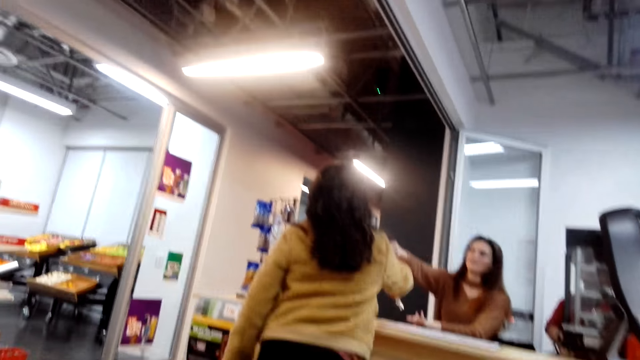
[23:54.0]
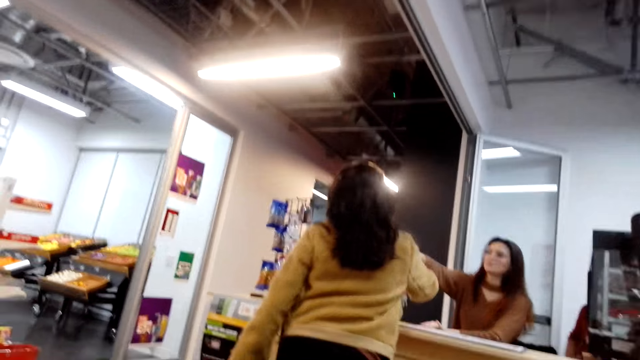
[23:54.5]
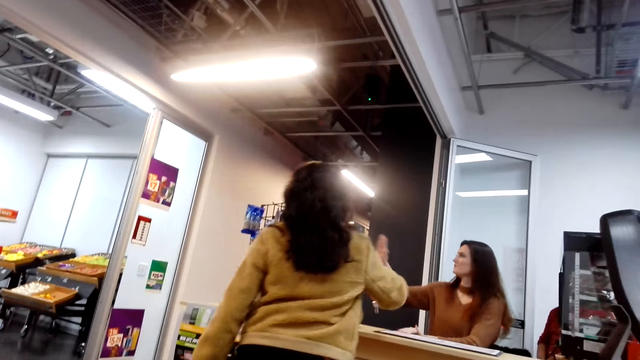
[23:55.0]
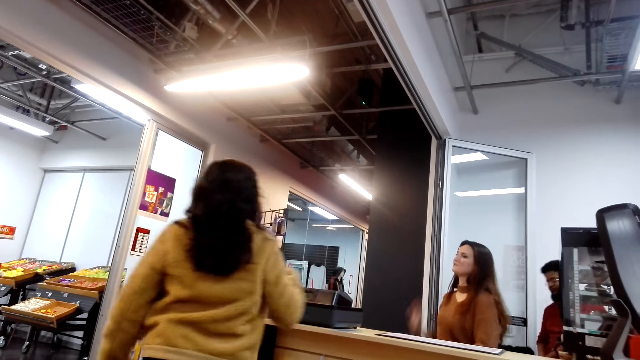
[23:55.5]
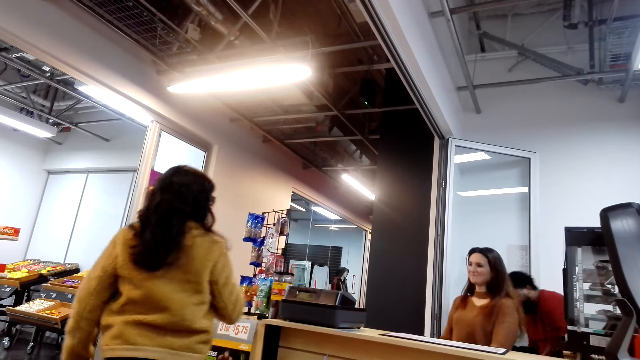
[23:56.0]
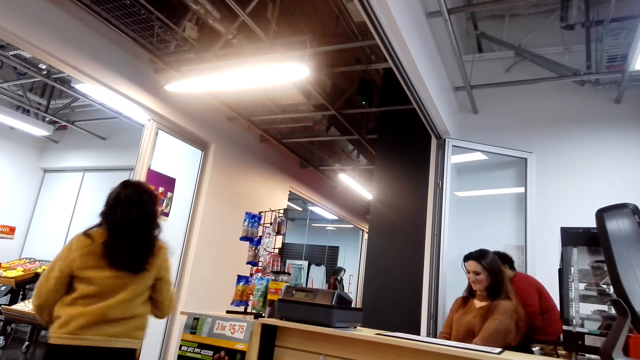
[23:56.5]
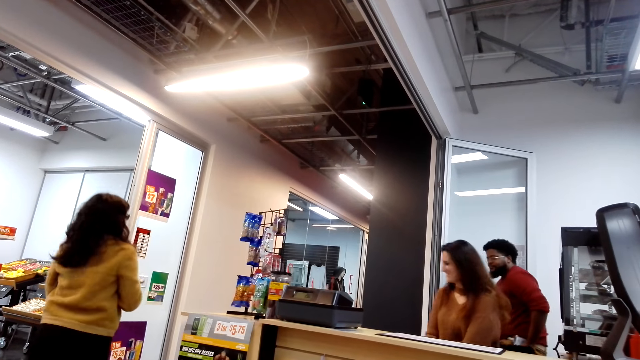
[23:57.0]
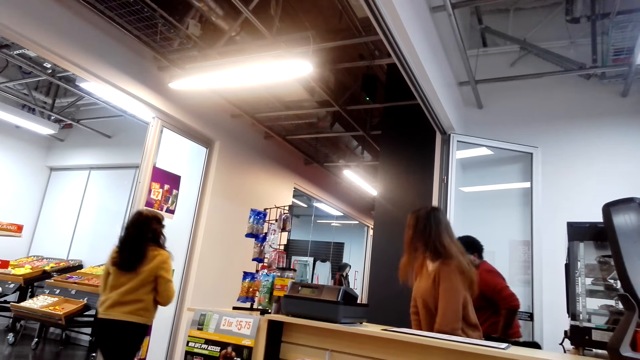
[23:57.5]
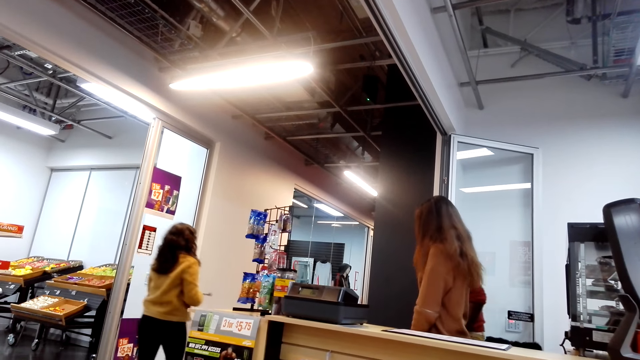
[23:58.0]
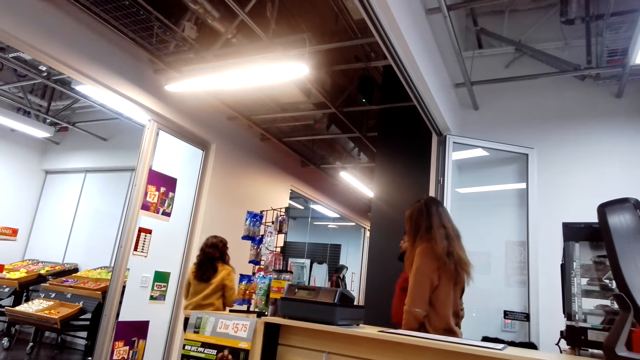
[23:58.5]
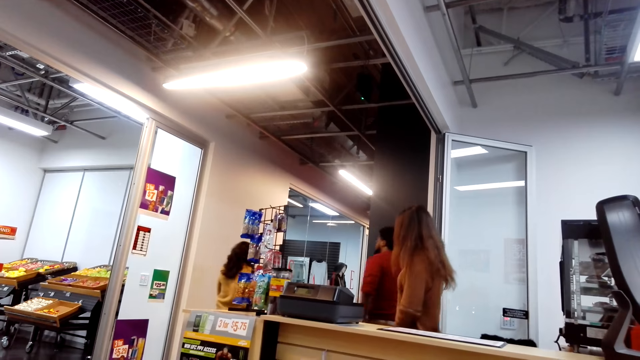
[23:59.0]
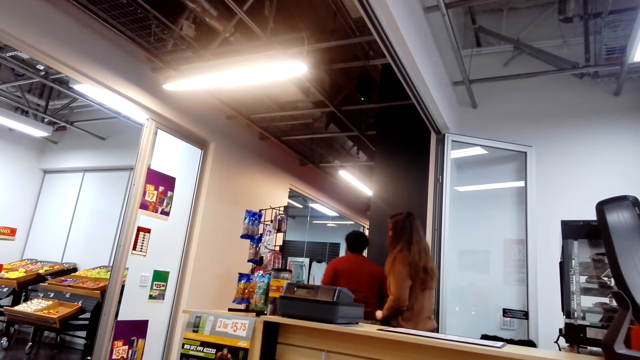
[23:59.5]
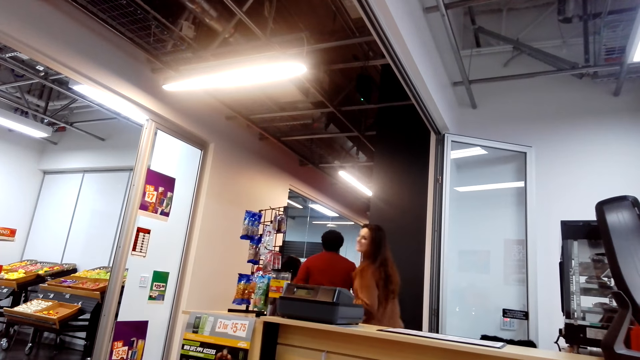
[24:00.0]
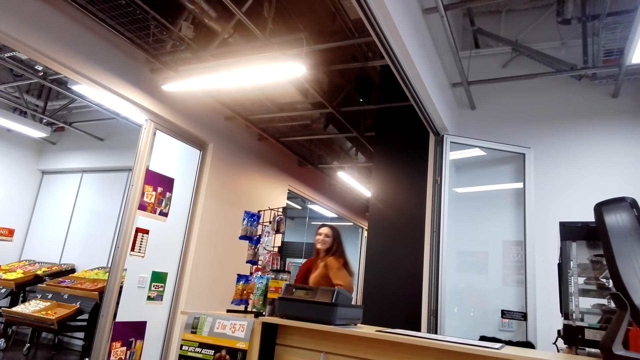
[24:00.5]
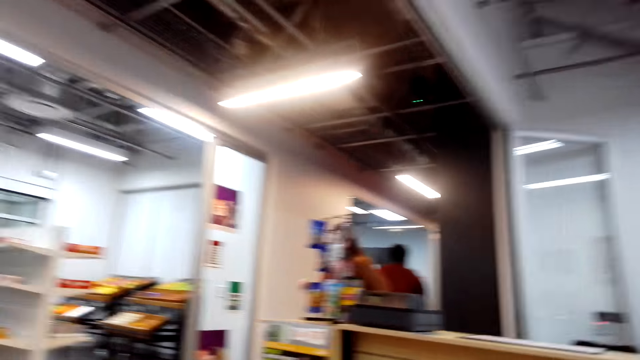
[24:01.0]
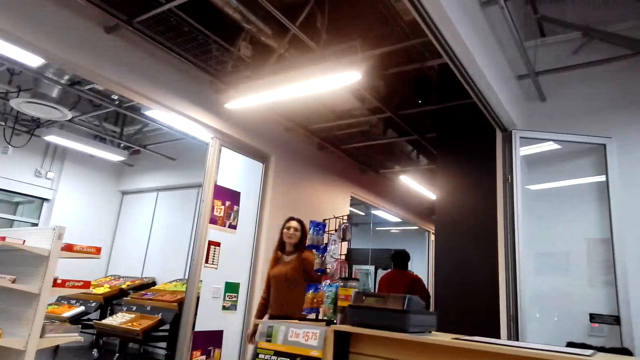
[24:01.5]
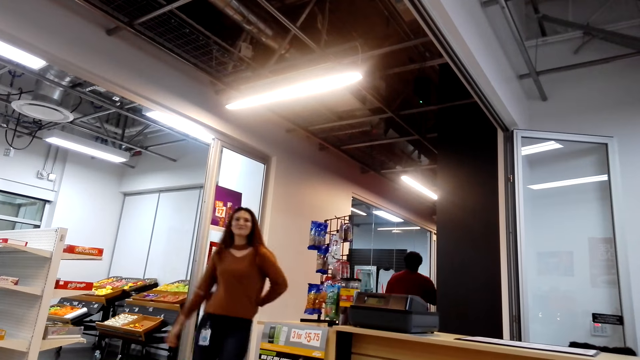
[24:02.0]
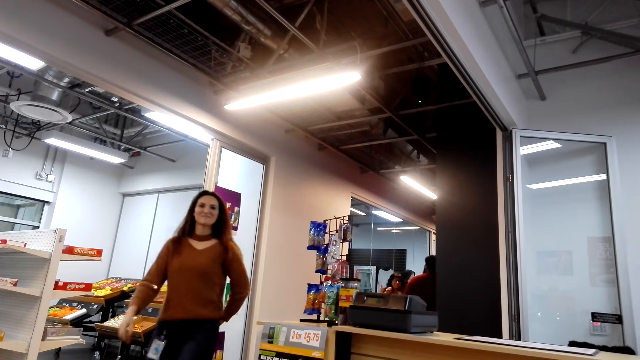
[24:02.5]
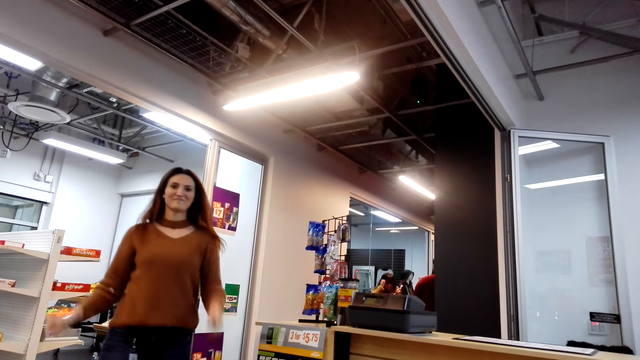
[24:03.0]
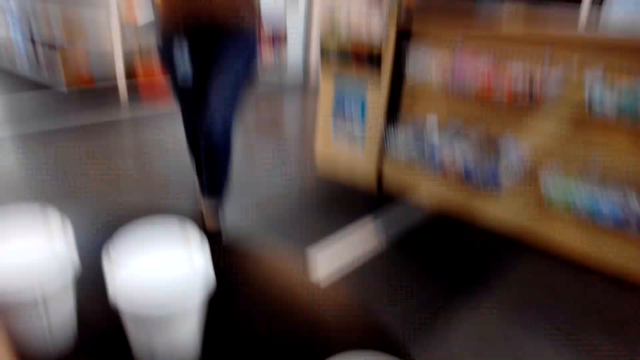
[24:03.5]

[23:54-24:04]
A cashier gives a lady the keys. The lady walks in the building. The cashier stands. A man stands. The cashier walks in the building. The man walks in the building.

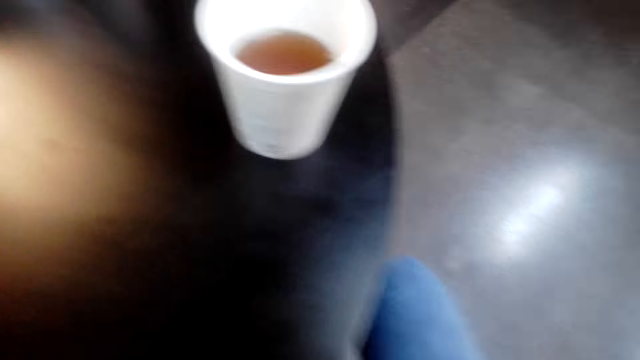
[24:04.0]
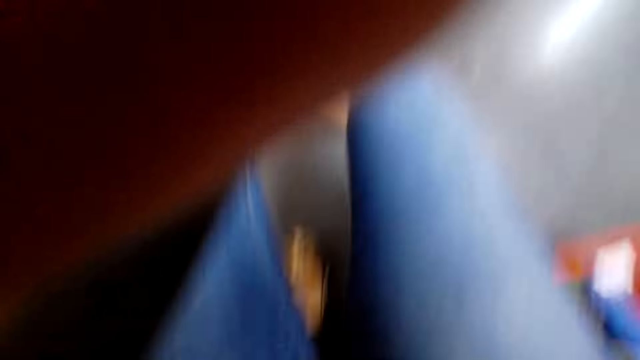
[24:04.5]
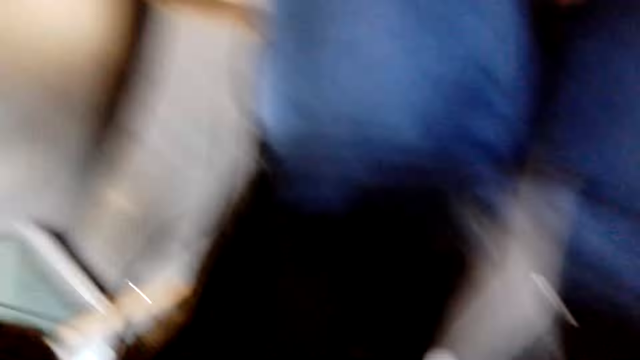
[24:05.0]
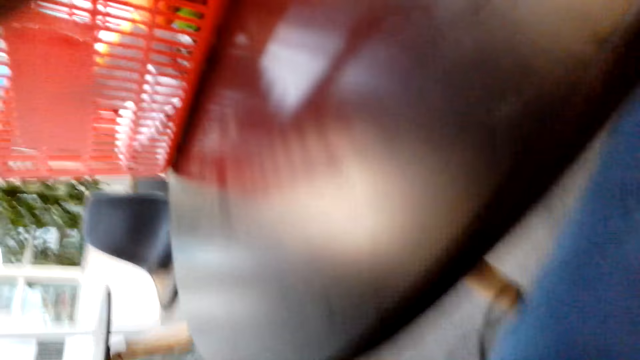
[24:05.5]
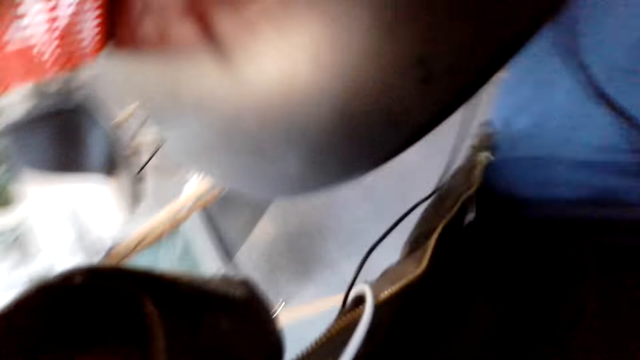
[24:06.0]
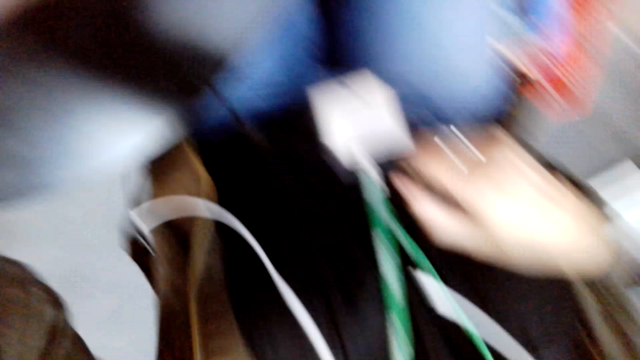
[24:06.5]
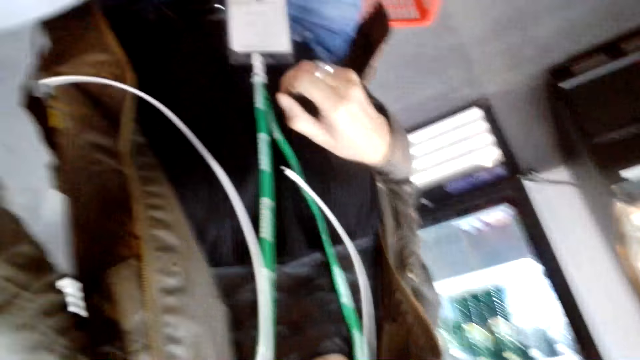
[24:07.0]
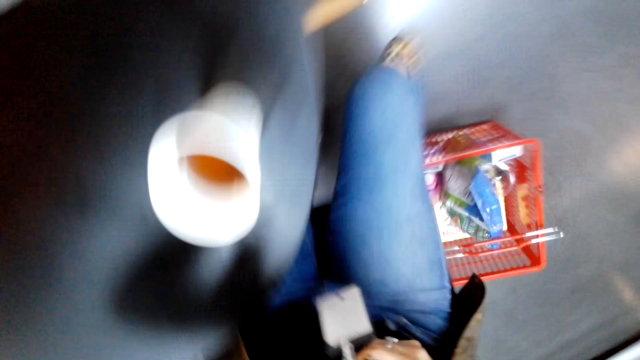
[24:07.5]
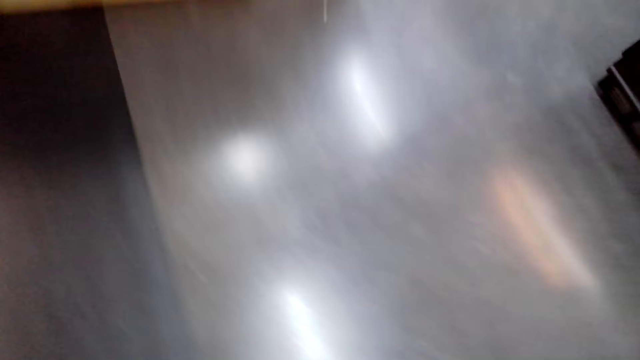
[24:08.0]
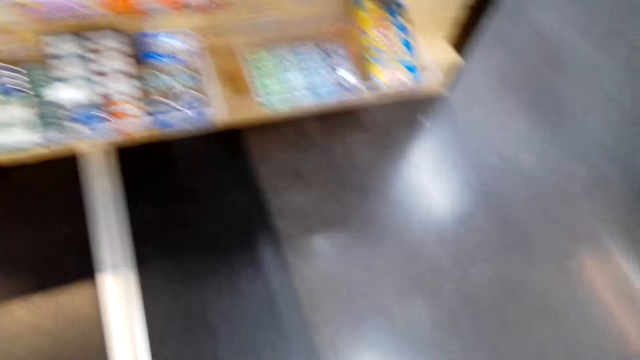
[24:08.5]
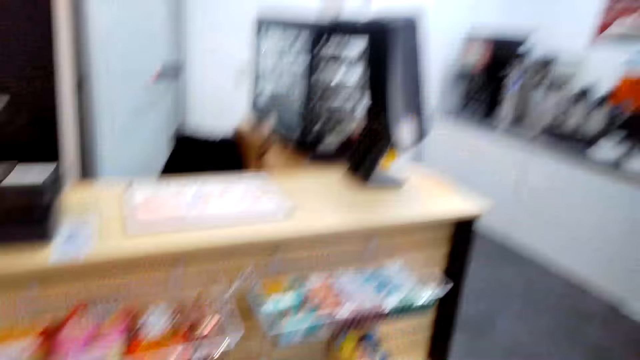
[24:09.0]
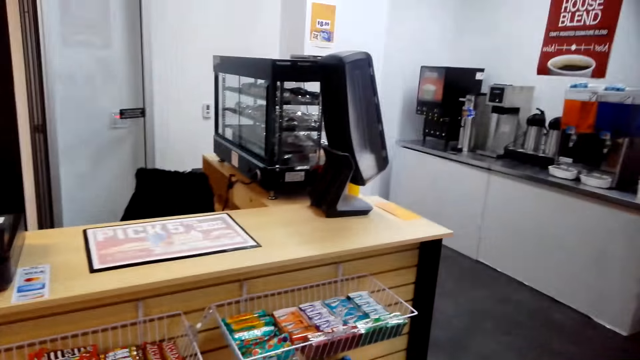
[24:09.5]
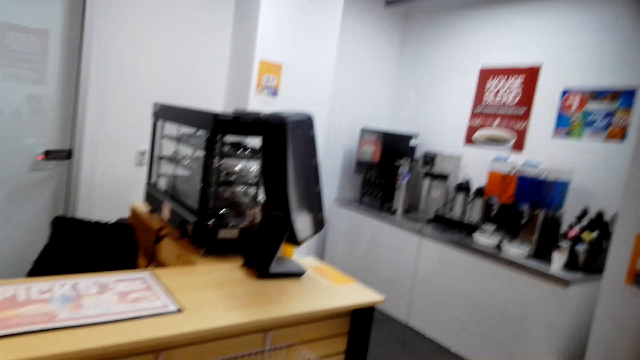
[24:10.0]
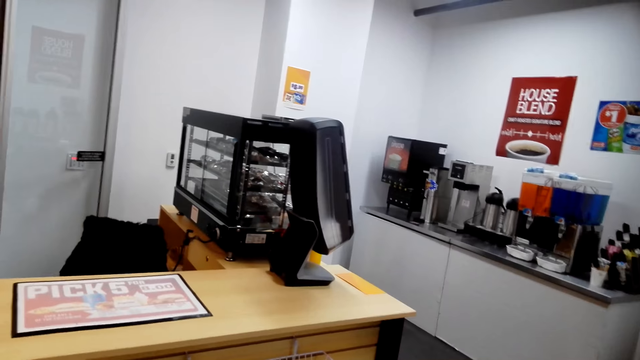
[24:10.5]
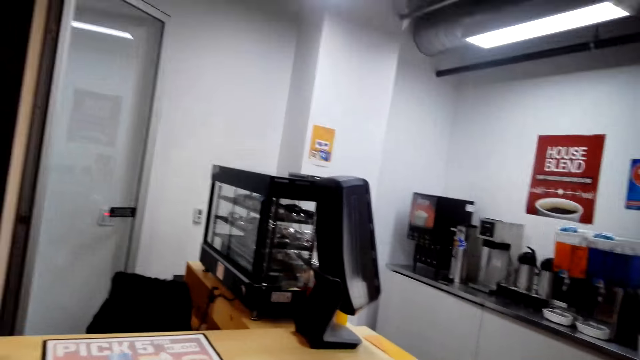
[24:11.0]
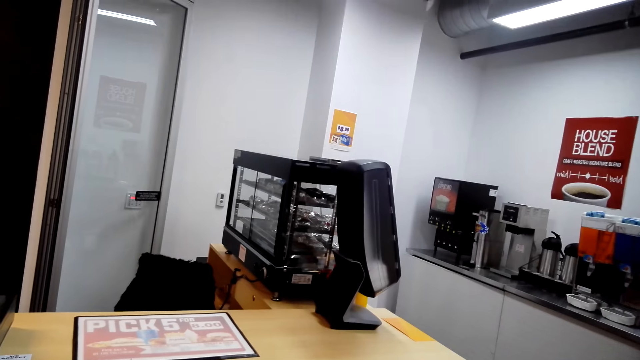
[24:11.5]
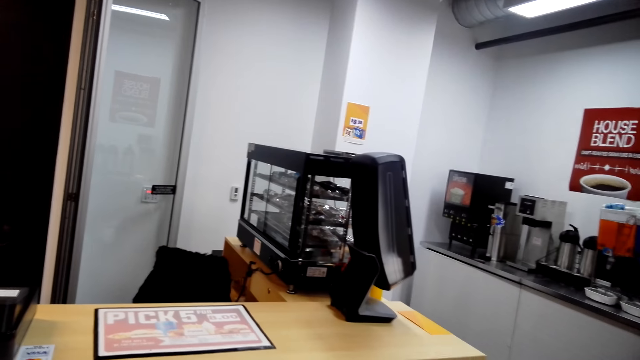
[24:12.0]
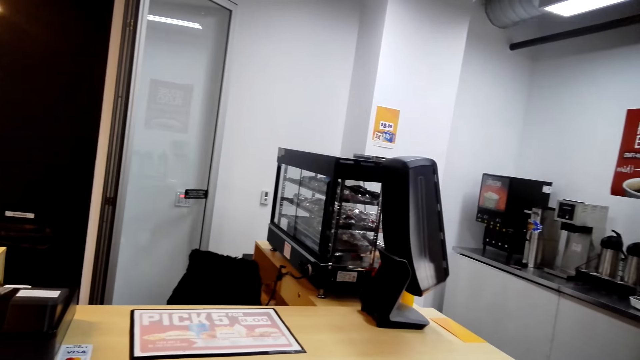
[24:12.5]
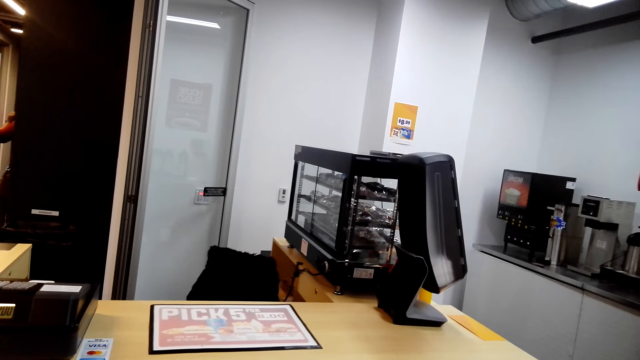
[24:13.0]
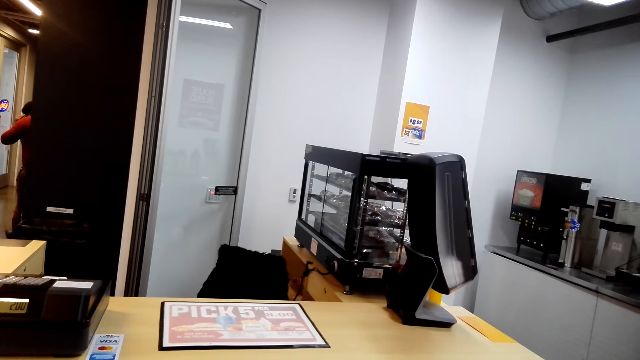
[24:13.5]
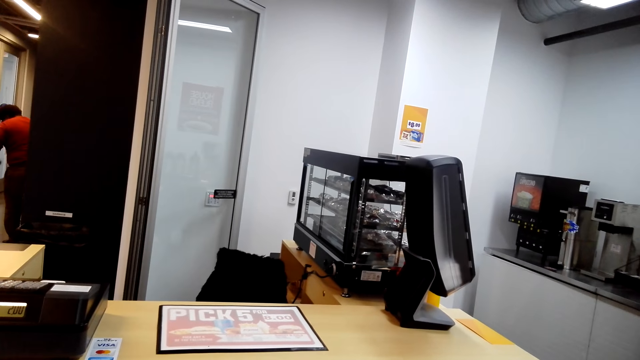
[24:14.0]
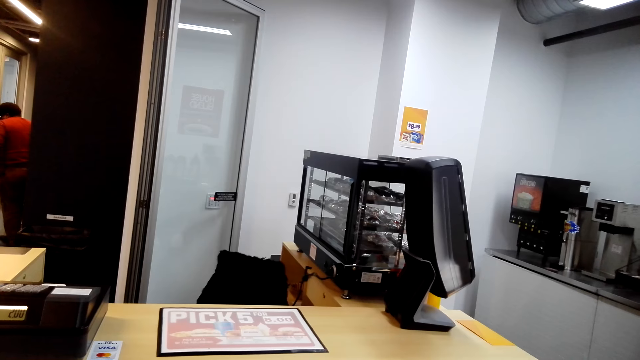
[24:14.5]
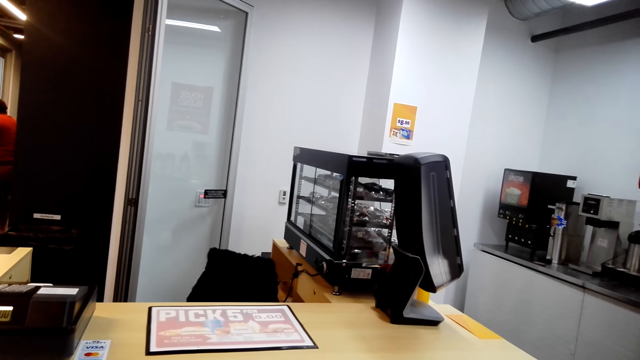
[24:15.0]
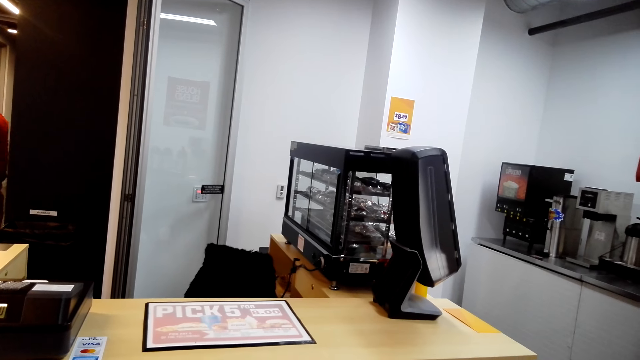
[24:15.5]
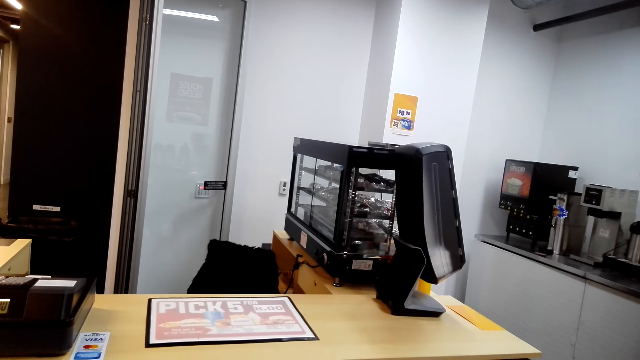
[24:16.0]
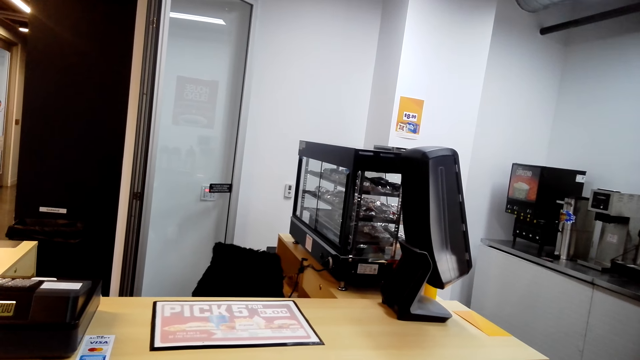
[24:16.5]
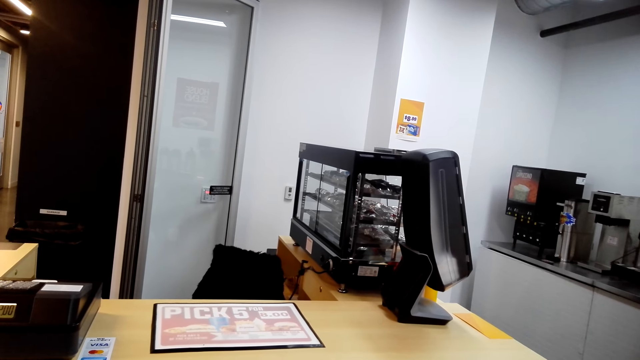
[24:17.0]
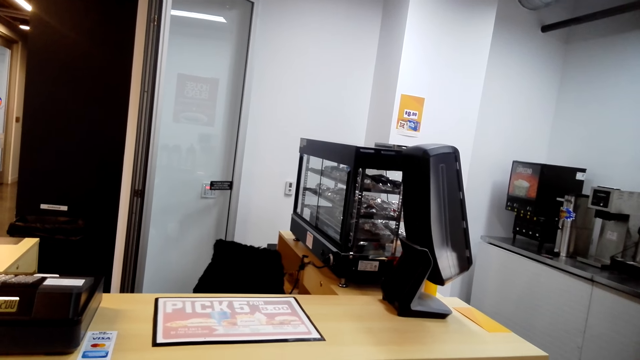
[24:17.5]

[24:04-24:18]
The camera wearer adjusts the camera and looks around. A cashier talks to the camera wearer.
